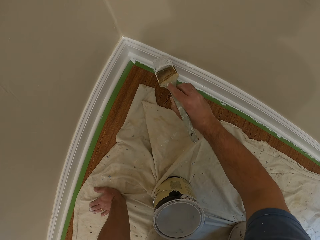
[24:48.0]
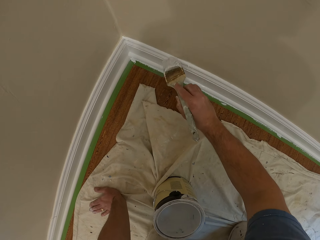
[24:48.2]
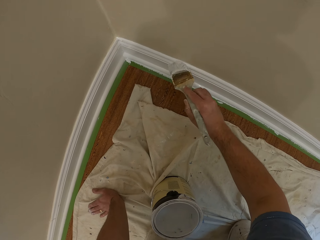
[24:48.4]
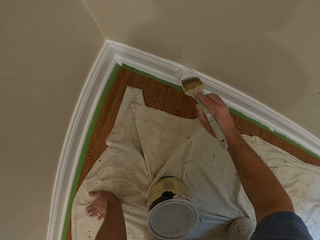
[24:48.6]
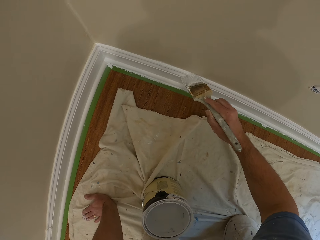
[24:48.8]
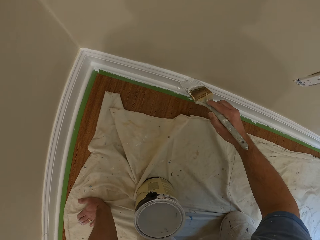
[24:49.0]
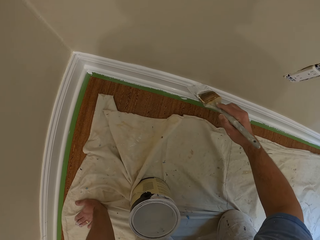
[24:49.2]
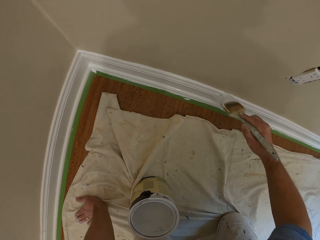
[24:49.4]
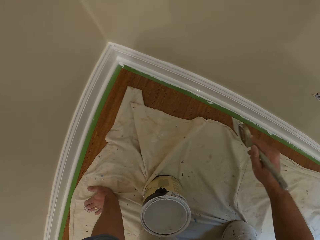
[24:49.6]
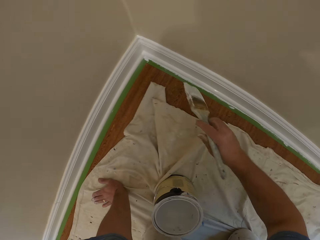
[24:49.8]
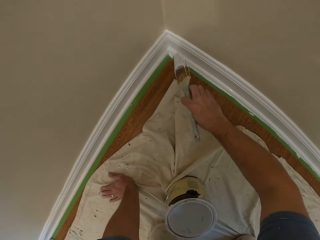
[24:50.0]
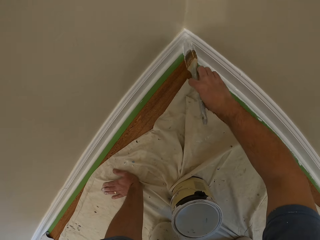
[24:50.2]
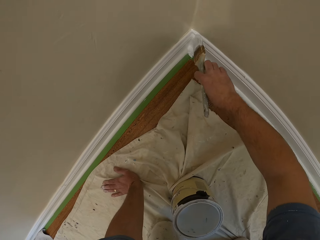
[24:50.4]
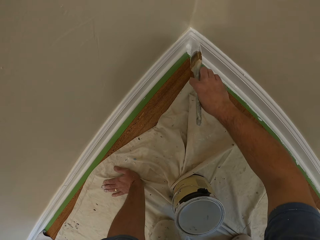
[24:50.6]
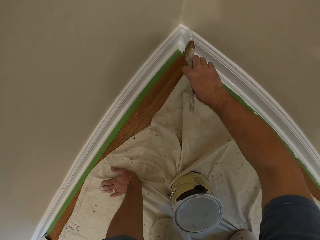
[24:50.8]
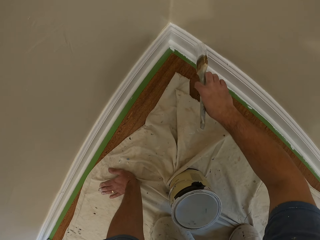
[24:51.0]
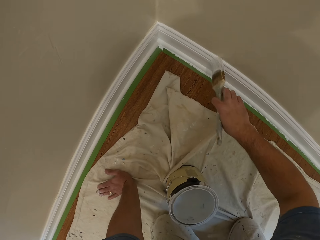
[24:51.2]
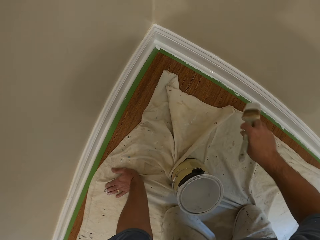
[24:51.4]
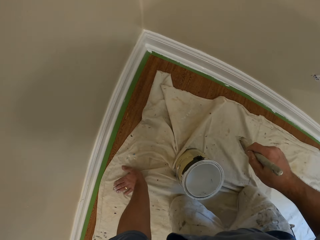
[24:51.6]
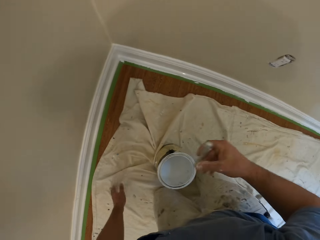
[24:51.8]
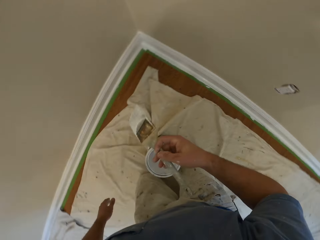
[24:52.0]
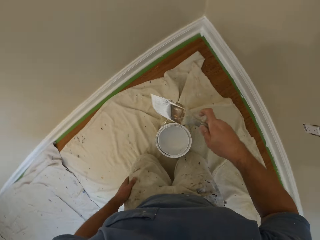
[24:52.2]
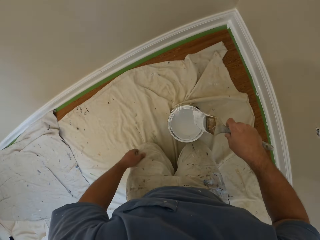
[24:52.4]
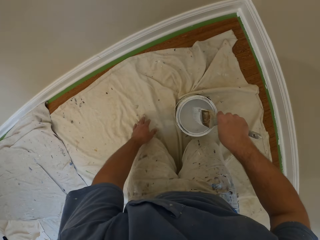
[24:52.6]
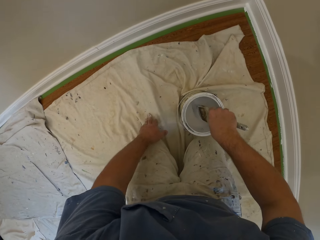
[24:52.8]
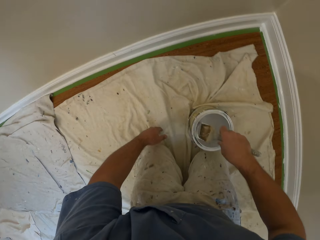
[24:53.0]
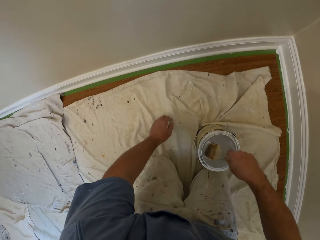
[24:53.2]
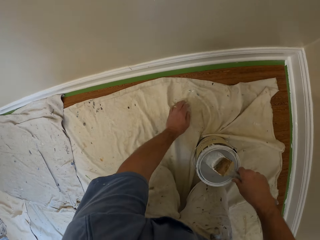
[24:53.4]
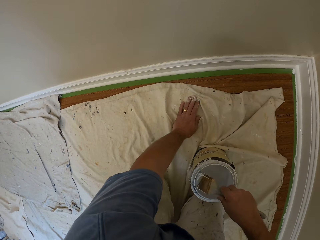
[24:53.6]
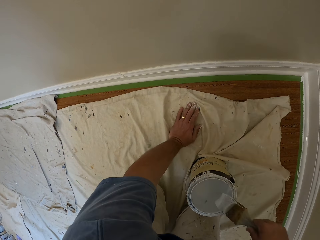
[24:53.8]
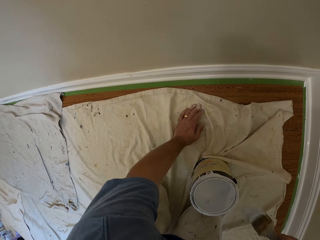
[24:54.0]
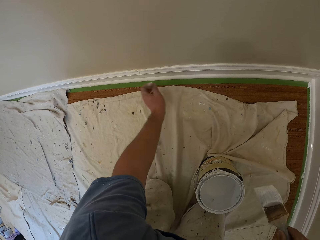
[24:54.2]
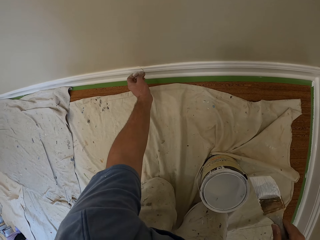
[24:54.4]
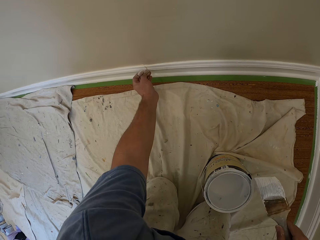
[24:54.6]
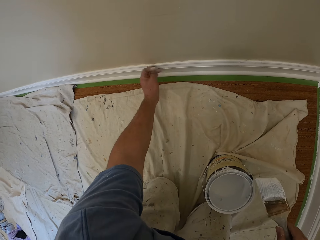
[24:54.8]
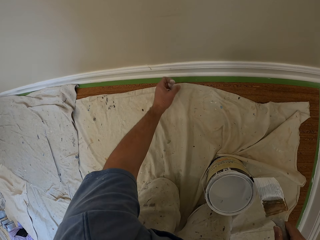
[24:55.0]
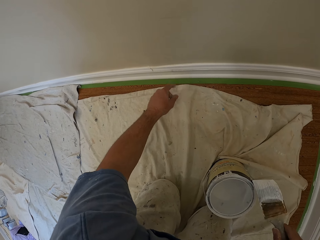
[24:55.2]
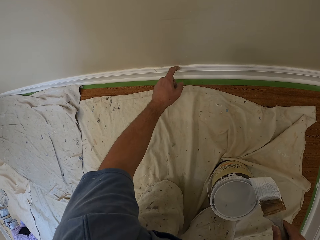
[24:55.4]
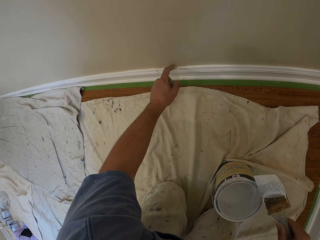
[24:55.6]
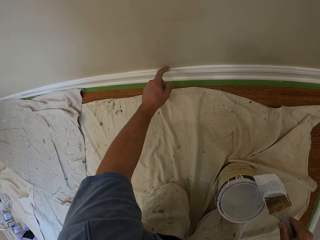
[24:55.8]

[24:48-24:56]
The camera wearer moves his hand towards the can of paint. He touches his left thigh with his left hand. He touches the tarpaulin briefly. He dips the paint brush in the can of paint. He moves his hand towards the canvas and places his hand on the canvas. He lifts up the paint brush. He lets go of the canvas. He holds the baseboard with his hand. He wipes the left finger over the skirting of the wall.

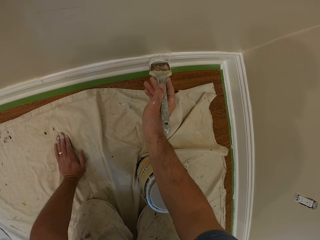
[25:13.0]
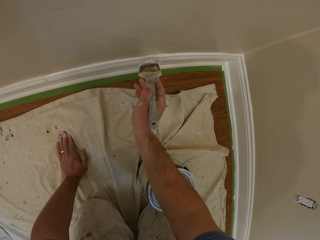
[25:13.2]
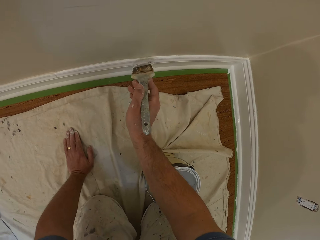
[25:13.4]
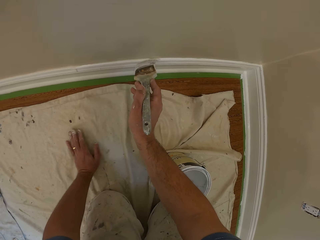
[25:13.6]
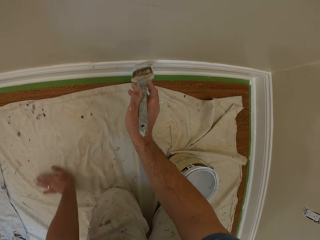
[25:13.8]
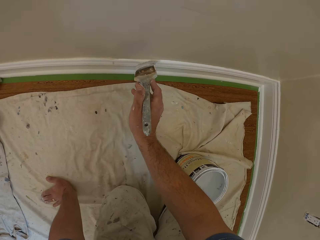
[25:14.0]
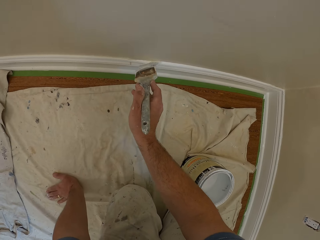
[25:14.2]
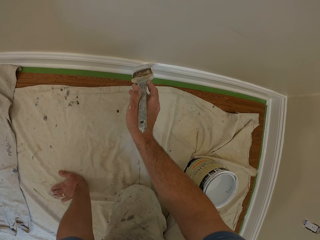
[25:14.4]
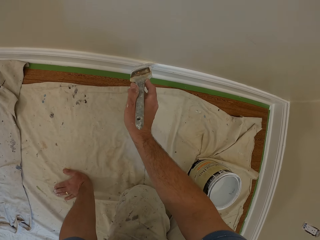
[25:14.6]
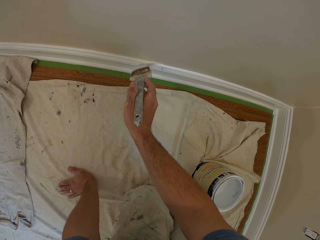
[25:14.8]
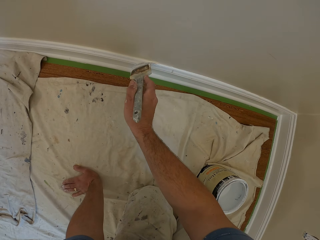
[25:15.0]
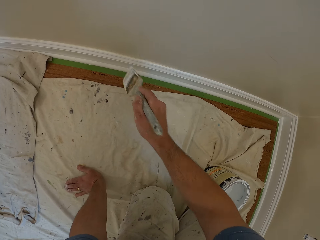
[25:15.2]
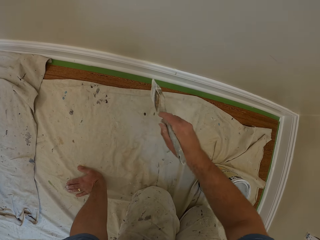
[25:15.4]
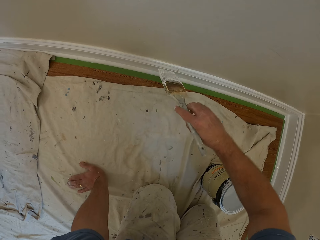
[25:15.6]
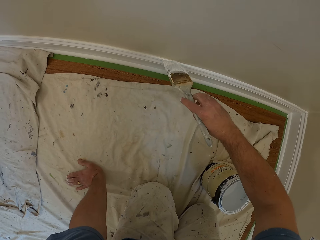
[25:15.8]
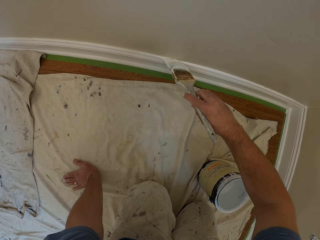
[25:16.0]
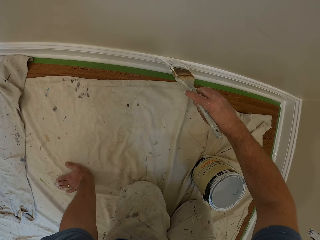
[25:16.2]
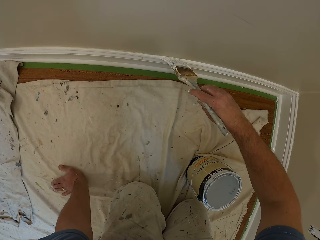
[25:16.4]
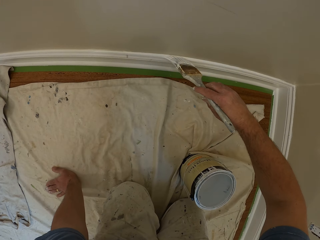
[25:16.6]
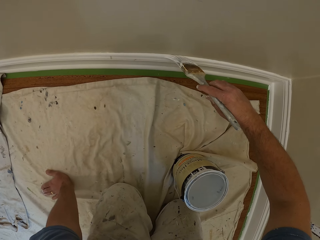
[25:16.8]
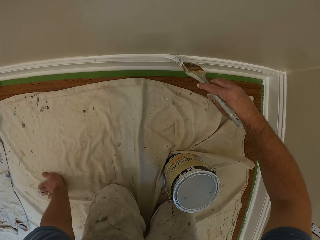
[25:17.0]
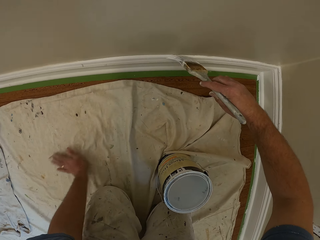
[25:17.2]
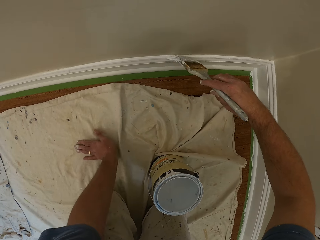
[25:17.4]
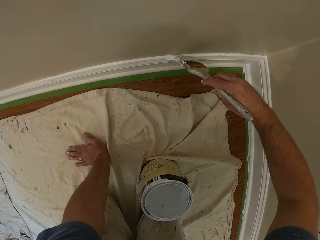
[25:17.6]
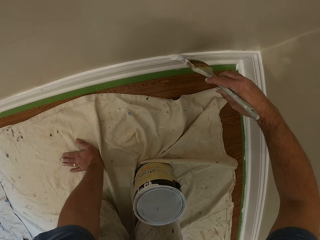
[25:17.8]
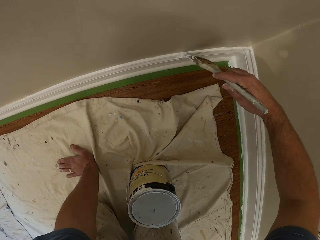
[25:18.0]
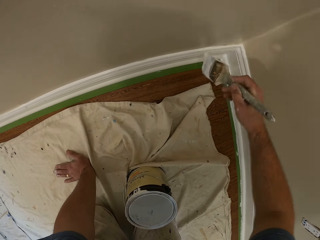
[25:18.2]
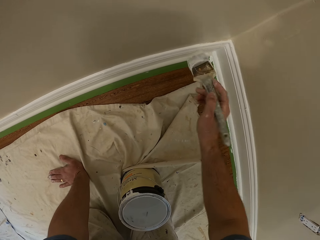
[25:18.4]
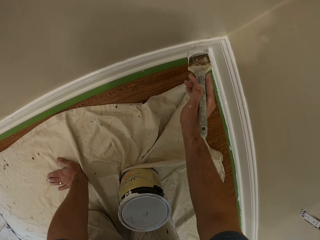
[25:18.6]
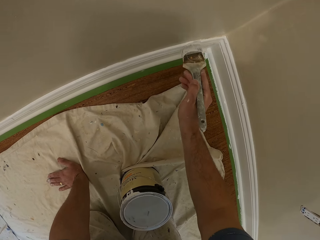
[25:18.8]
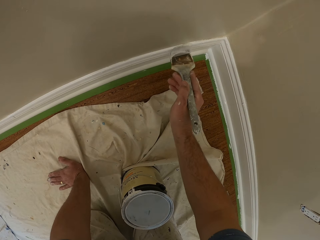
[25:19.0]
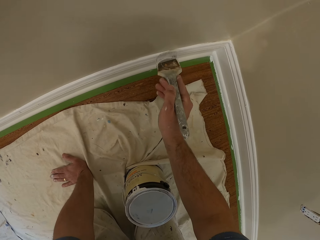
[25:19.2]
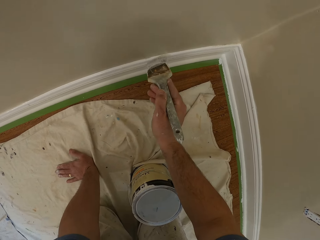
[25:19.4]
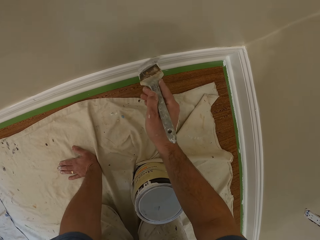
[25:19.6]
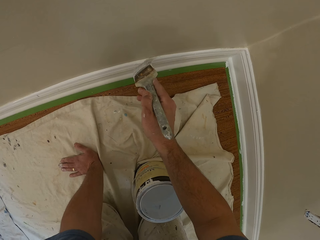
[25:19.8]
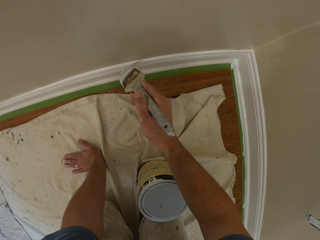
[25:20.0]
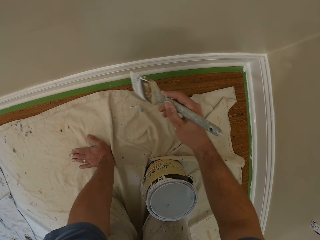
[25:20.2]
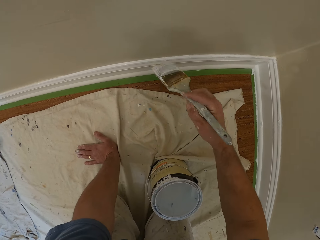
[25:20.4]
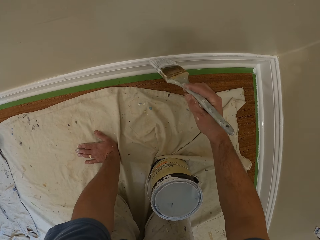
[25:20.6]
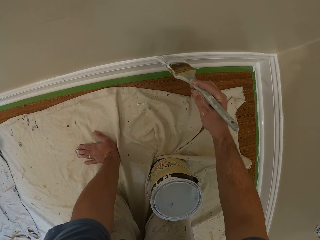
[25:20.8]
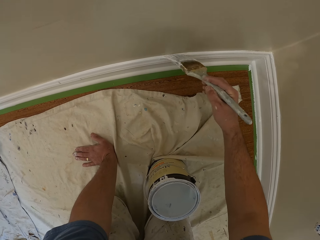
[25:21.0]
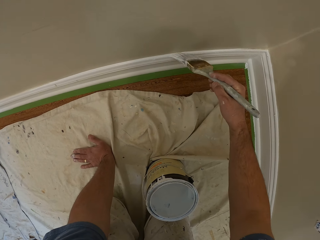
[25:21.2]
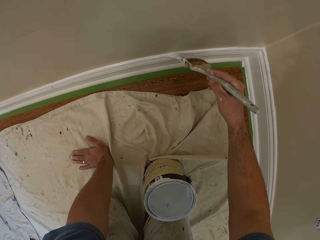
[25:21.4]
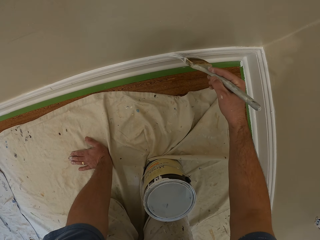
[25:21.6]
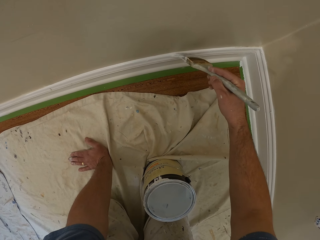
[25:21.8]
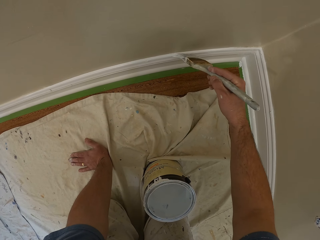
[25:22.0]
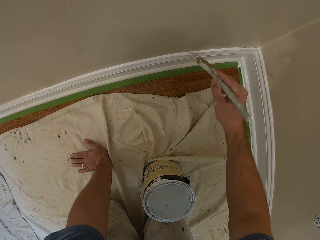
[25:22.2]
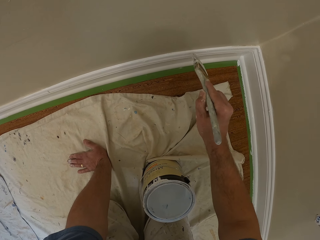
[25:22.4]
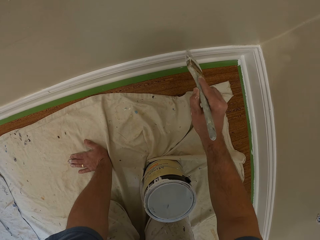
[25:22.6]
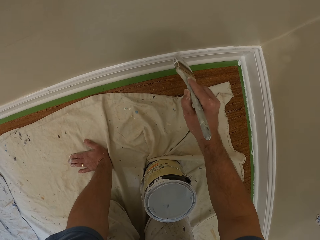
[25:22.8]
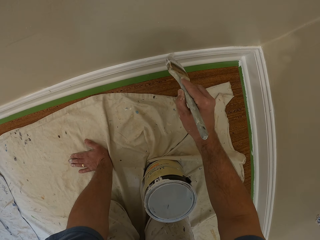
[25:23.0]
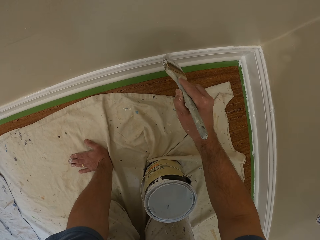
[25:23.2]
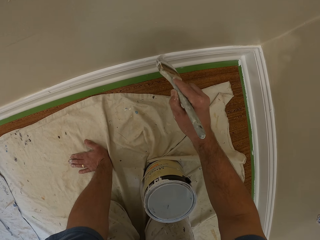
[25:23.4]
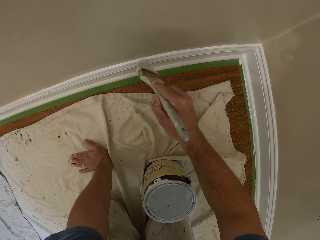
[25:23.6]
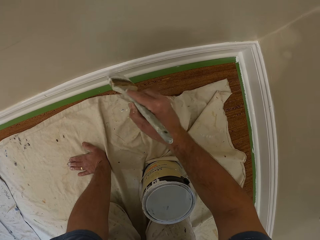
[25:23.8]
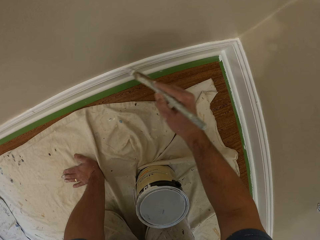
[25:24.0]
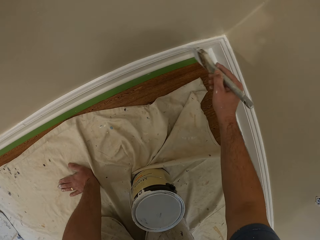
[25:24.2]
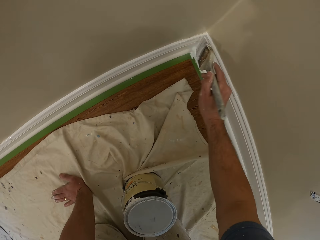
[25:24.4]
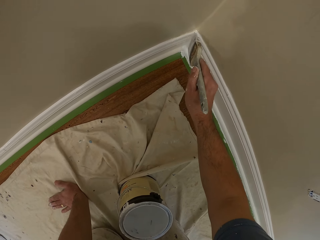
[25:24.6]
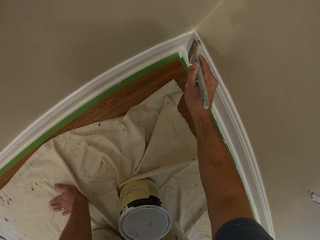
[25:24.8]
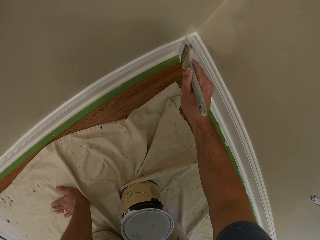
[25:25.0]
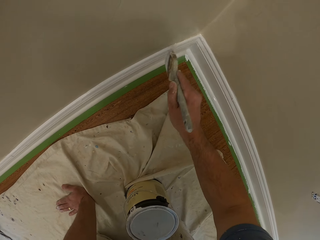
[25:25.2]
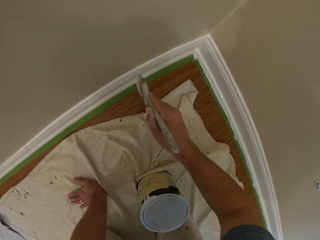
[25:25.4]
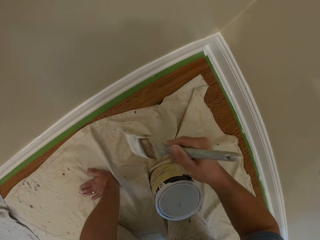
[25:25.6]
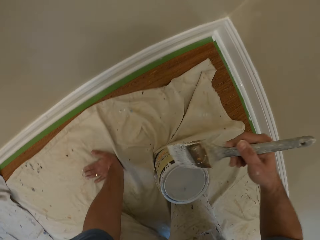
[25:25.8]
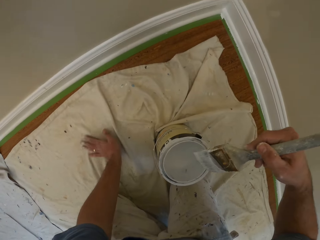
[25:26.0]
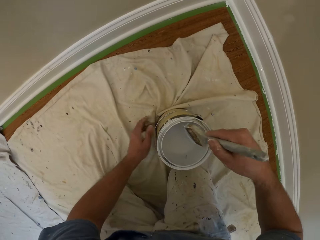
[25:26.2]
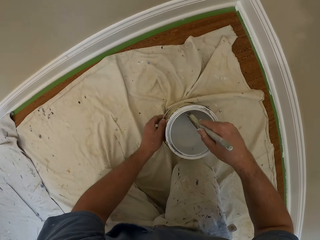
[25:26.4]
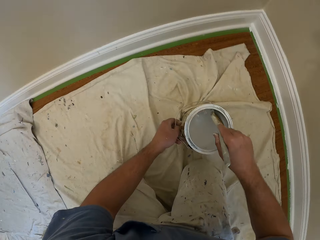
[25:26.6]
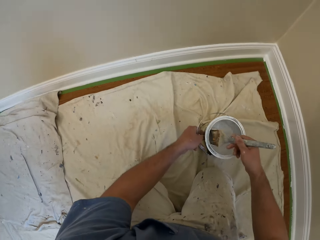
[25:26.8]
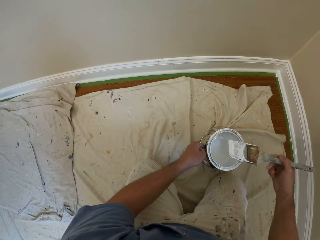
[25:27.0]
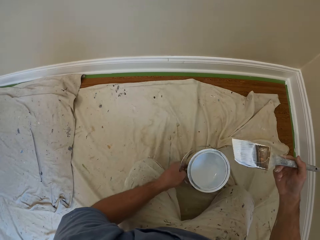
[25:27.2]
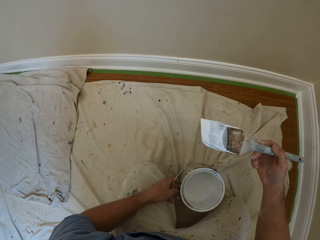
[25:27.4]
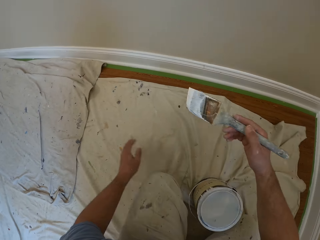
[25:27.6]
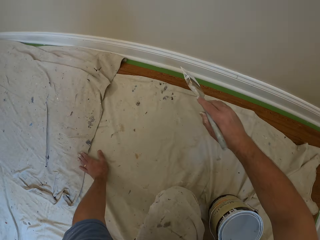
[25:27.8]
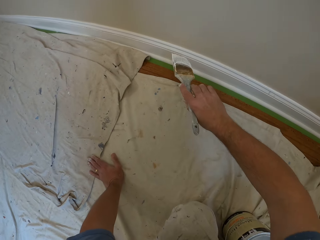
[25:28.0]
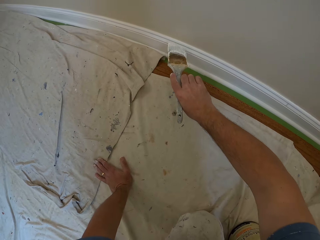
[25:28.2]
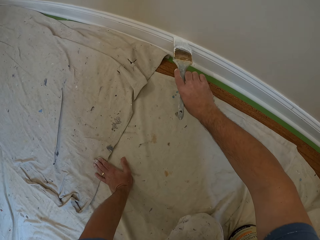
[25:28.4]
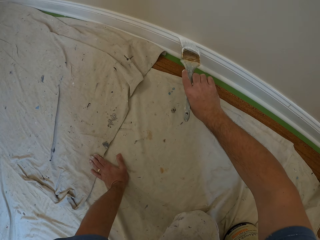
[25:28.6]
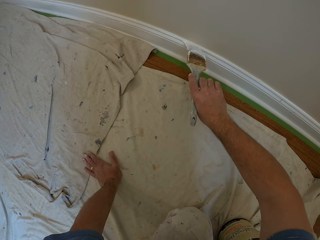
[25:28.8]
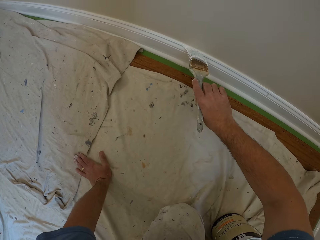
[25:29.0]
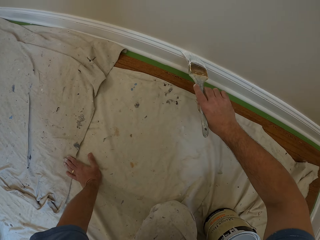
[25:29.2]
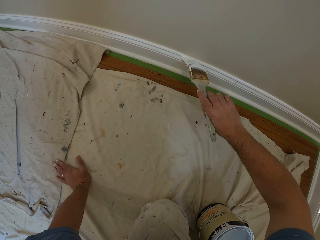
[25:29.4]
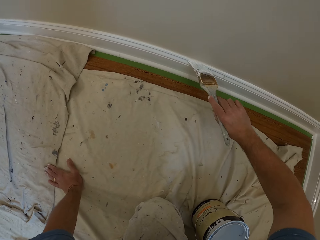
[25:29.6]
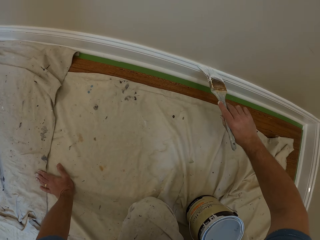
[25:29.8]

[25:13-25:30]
The camera wearer moves his left hand backwards. He applies paint on the baseboard. He moves his hand towards the can of paint. He applies paint on the baseboard. He moves his hand towards the can of paint. He lets go of the canvas. He holds the can of paint with his hand. He dips the paint brush in the can of paint. He pulls the can of paint towards him with his left hand. He lifts up the paint brush, lets go of the can of paint, and moves his hand towards the baseboard. He places his left hand on the tarpaulin on the floor. He paints the edge of the skirting of the wall with the paint brush.
